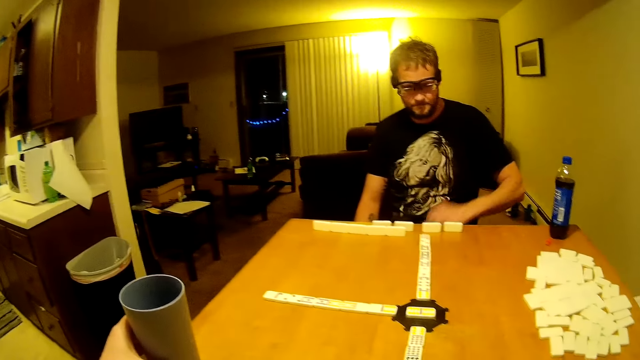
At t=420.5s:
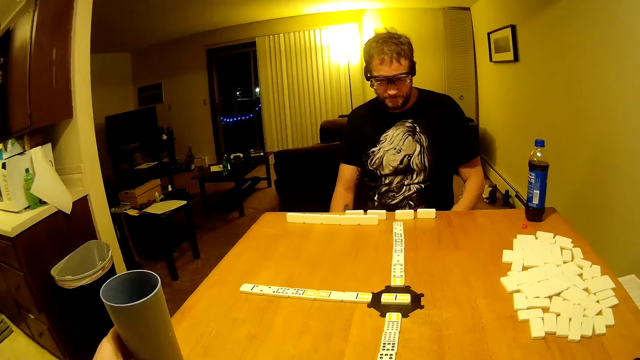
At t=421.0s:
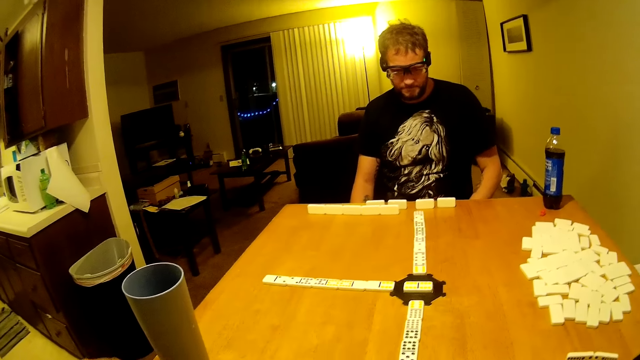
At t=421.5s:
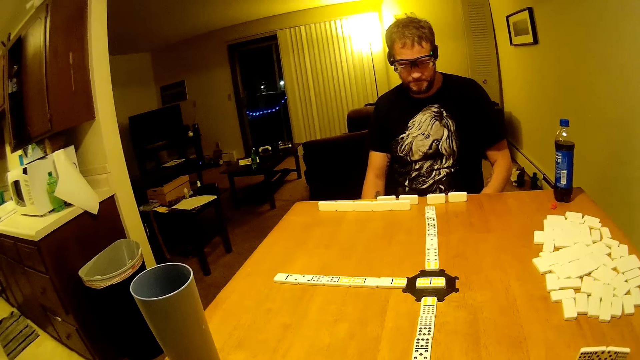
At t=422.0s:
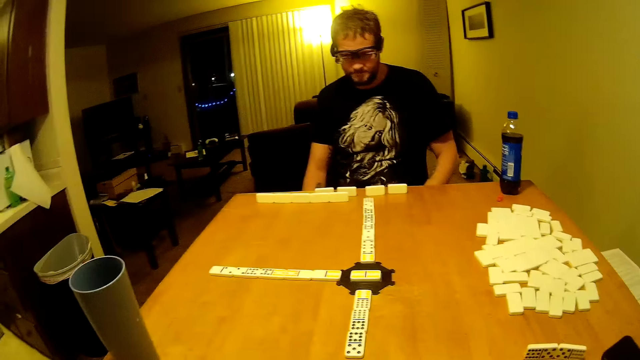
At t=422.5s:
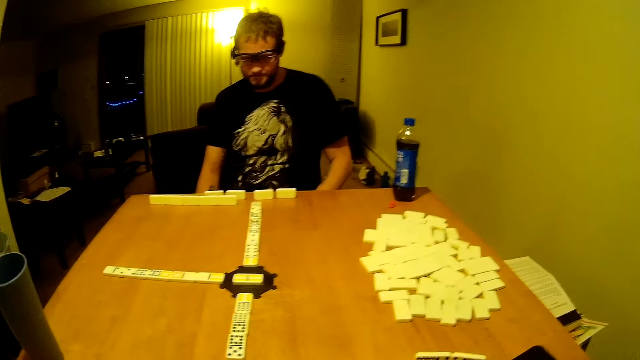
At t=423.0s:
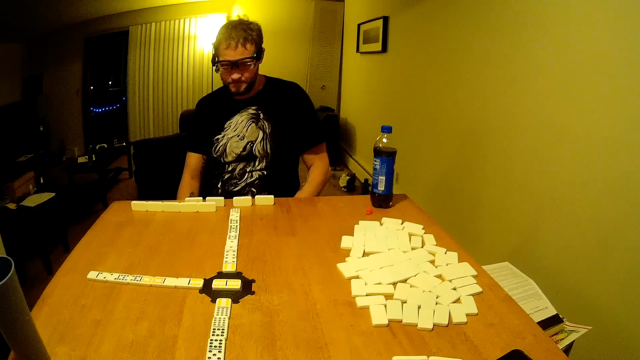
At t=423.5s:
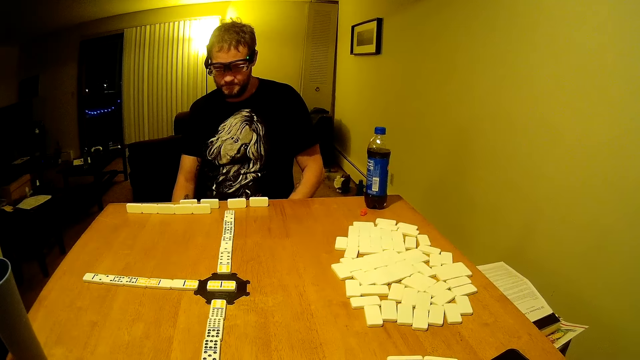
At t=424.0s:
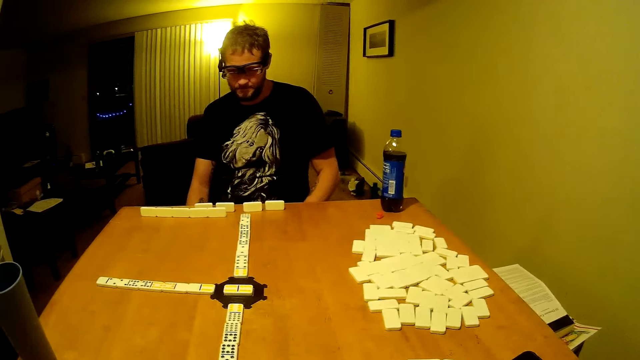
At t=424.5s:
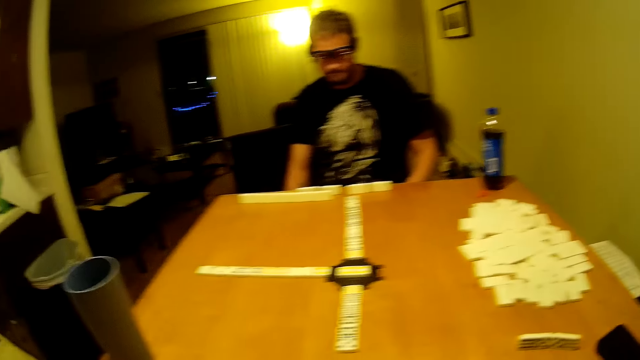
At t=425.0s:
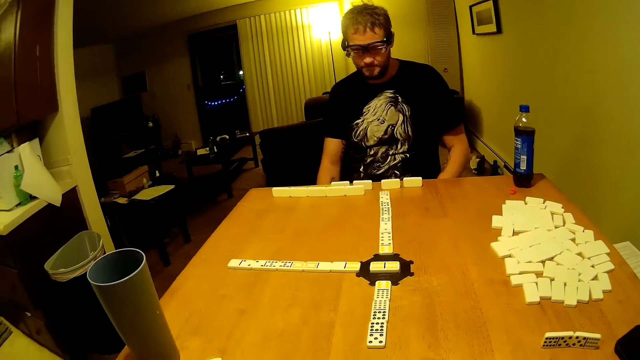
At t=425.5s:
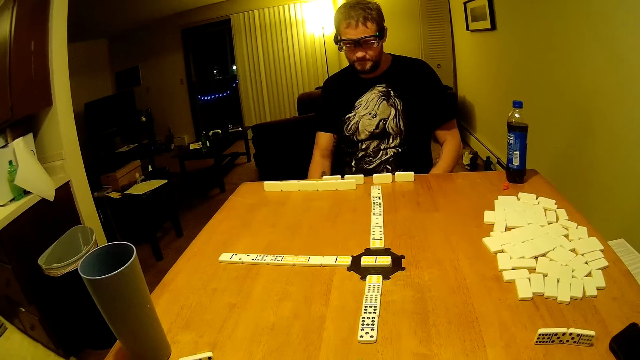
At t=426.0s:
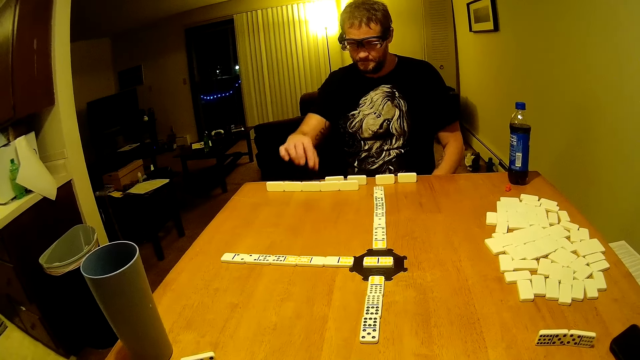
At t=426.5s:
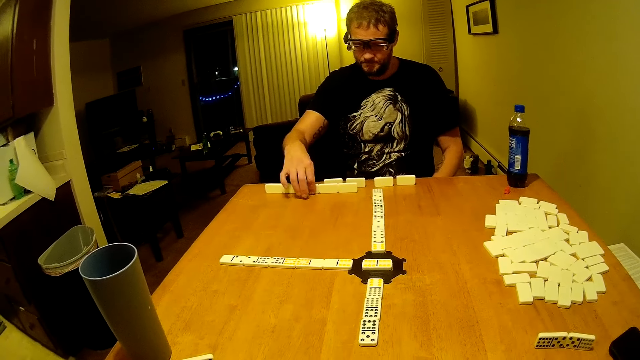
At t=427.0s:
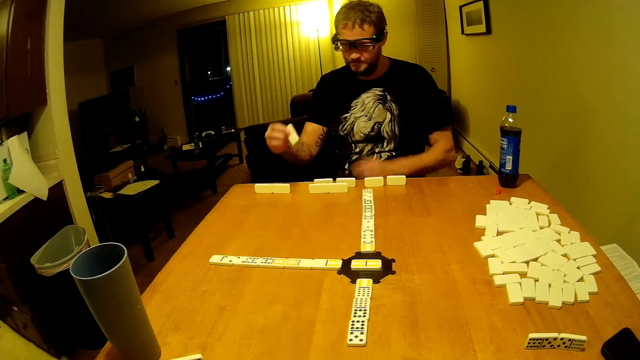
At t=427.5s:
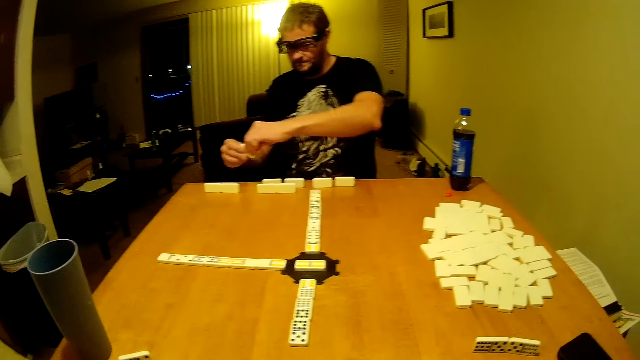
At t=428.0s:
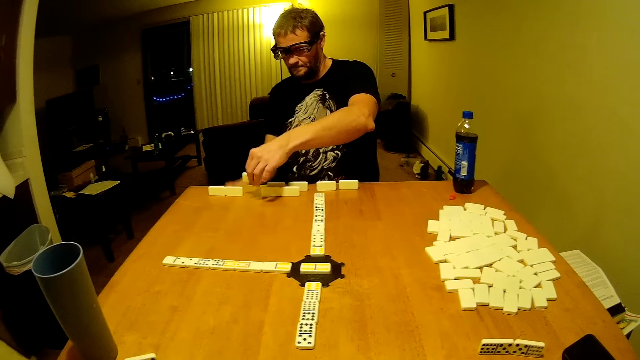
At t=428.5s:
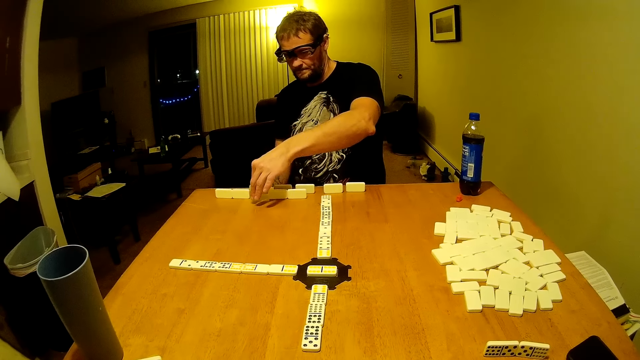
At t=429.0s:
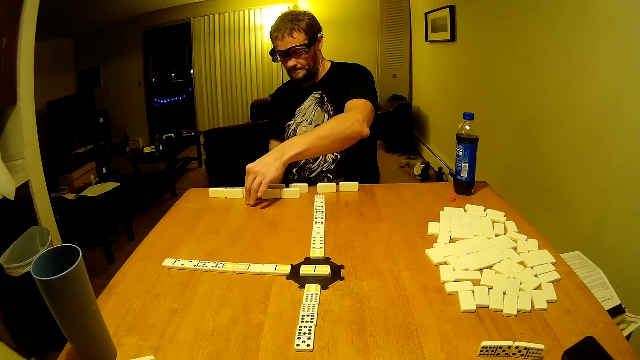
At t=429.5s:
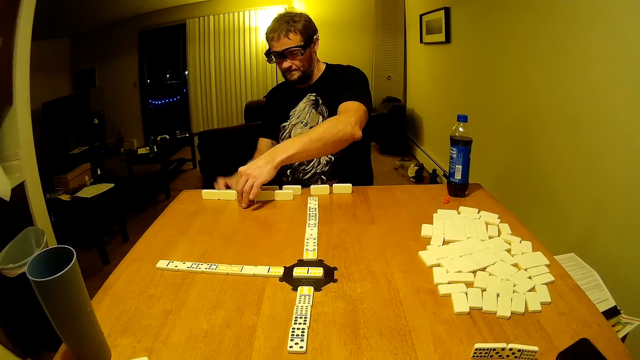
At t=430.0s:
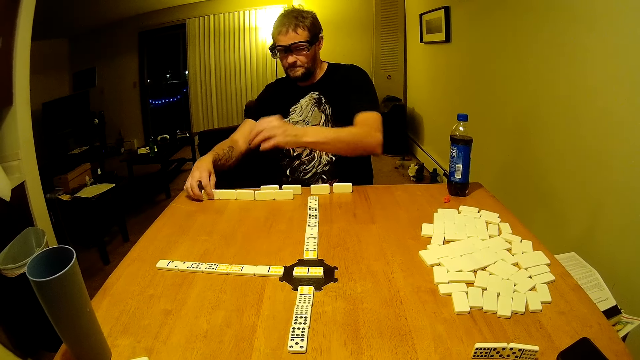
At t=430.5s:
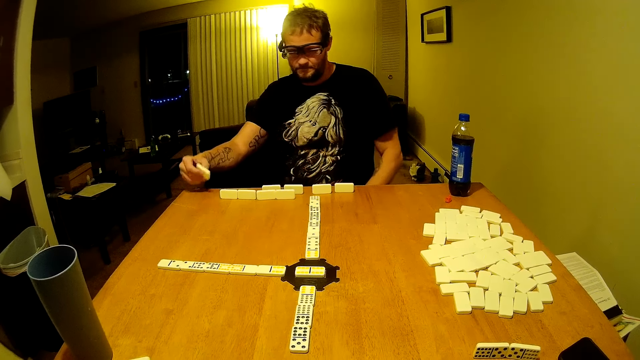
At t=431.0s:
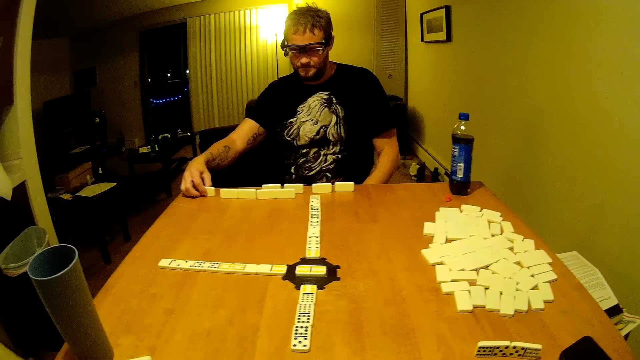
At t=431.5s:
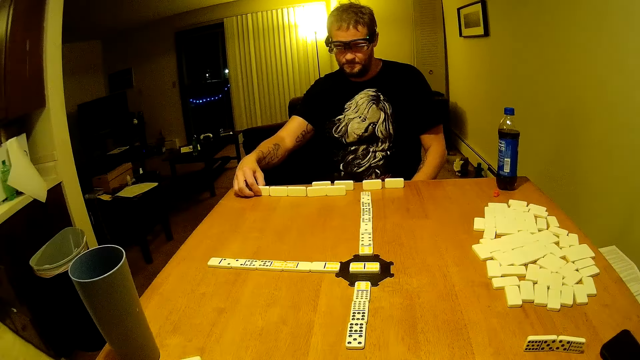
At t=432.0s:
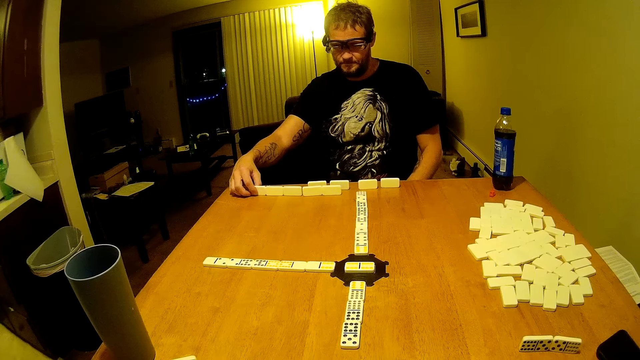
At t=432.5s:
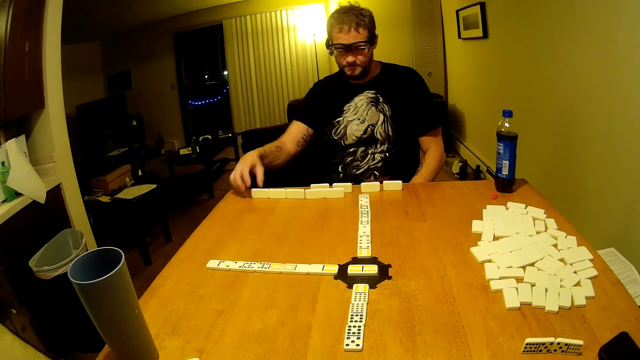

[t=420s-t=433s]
The camera wearer puts the cup on the table. They look around. A man picks up a domino piece, passes the domino piece to the other hand and puts the domino piece on the table. The man picks up a domino piece and puts the domino piece on the table.

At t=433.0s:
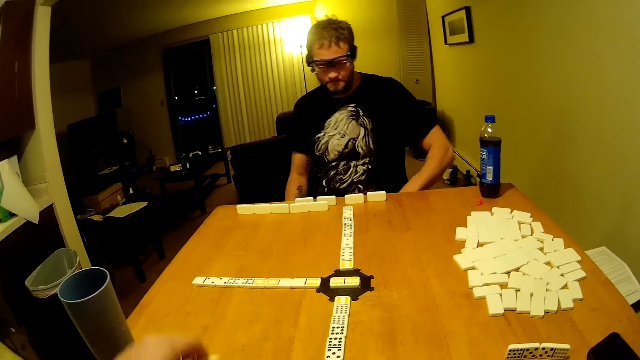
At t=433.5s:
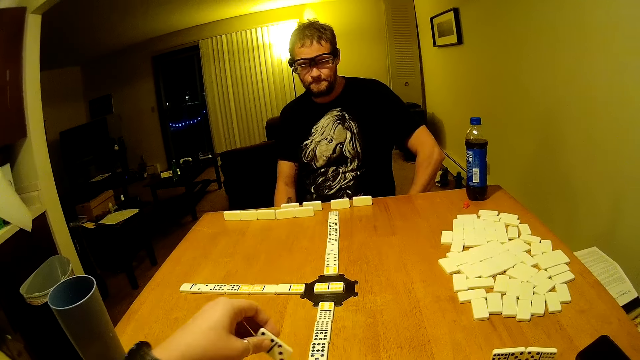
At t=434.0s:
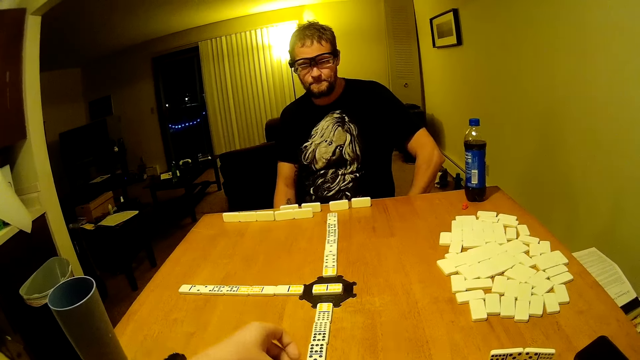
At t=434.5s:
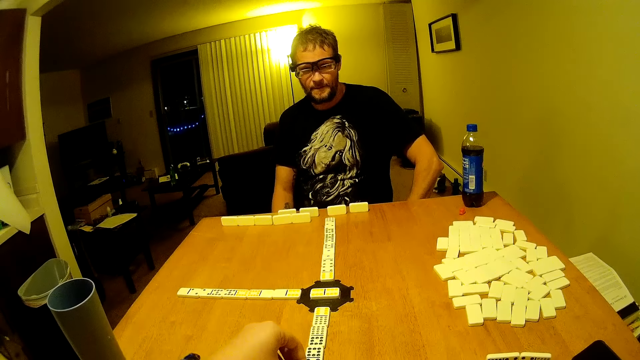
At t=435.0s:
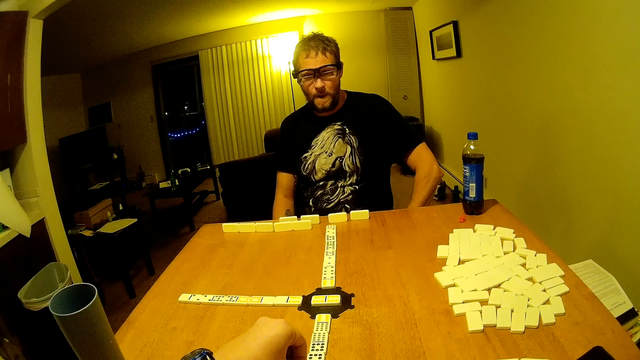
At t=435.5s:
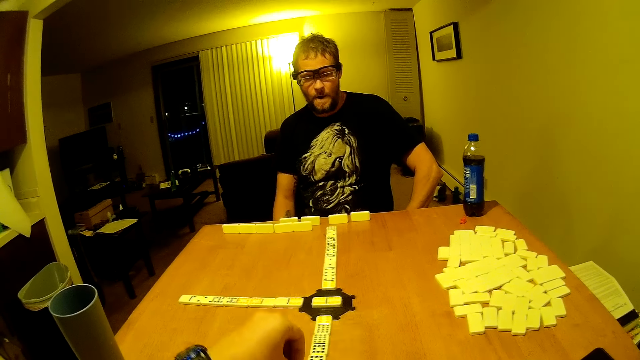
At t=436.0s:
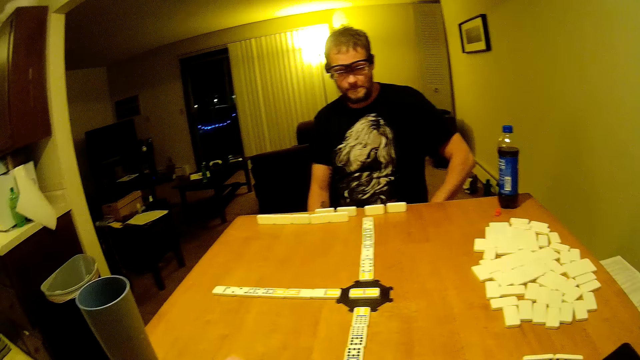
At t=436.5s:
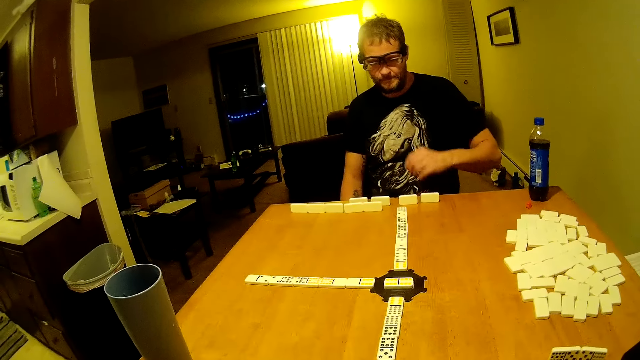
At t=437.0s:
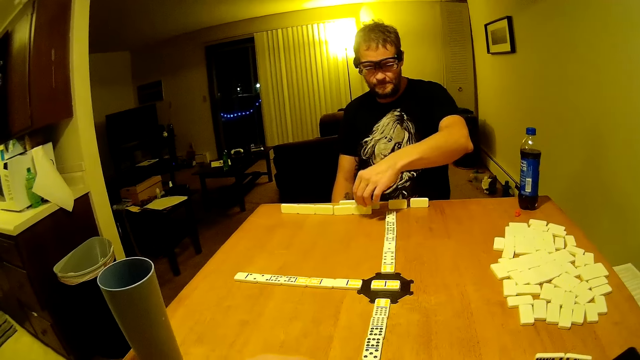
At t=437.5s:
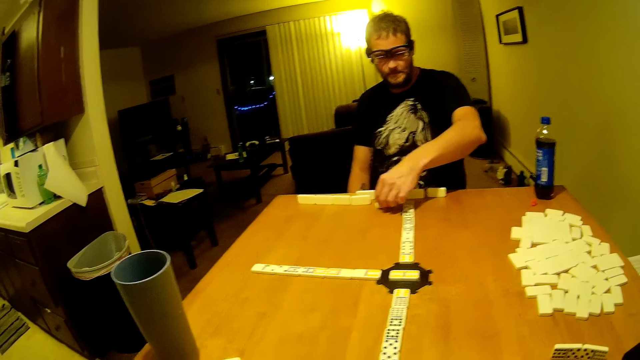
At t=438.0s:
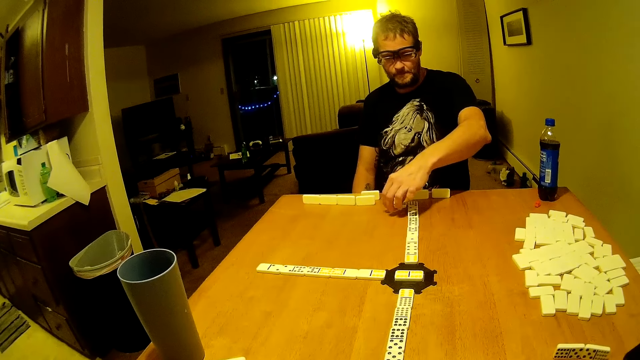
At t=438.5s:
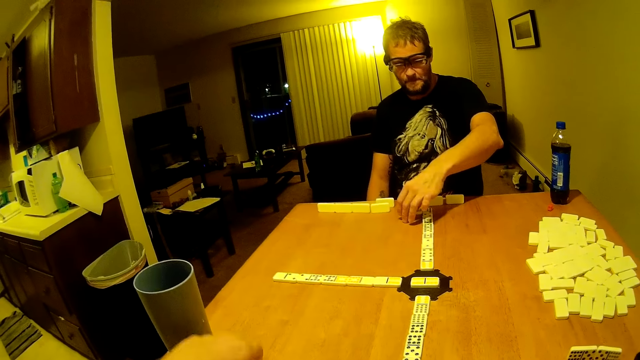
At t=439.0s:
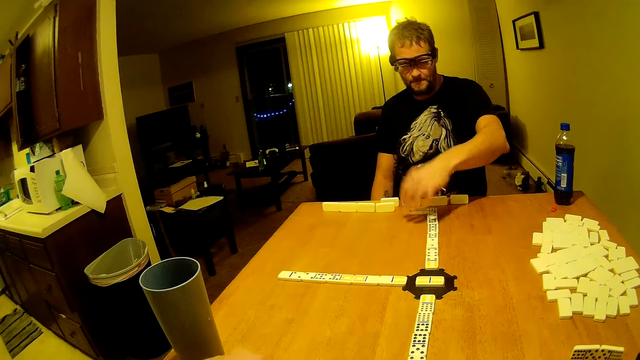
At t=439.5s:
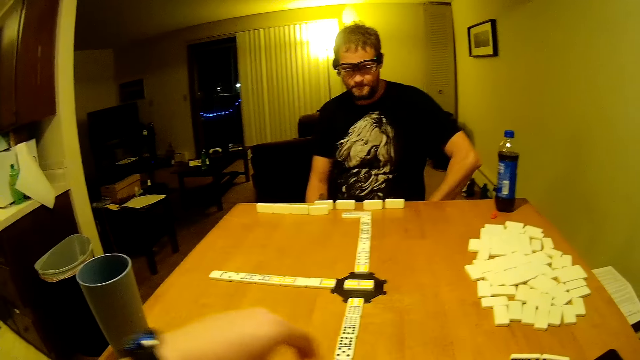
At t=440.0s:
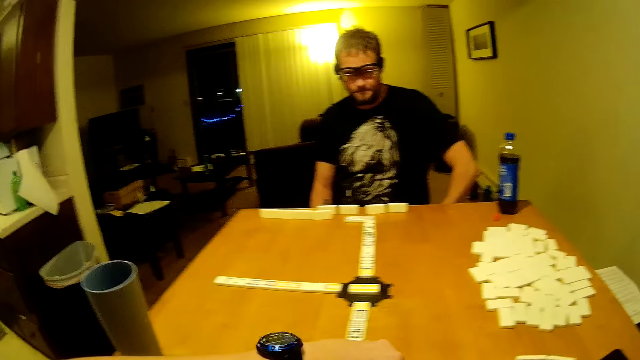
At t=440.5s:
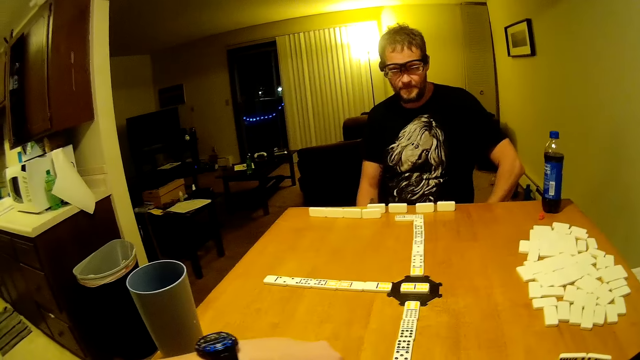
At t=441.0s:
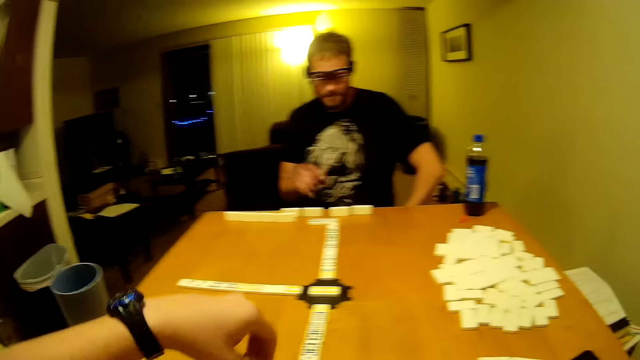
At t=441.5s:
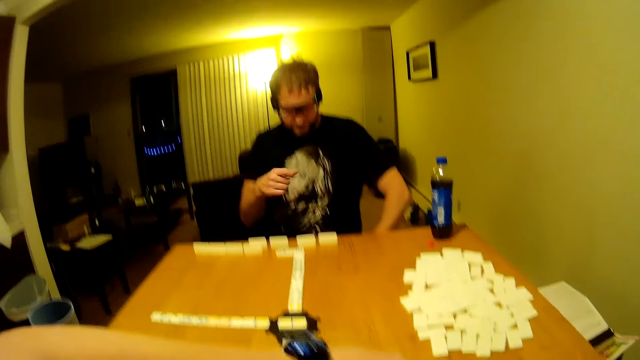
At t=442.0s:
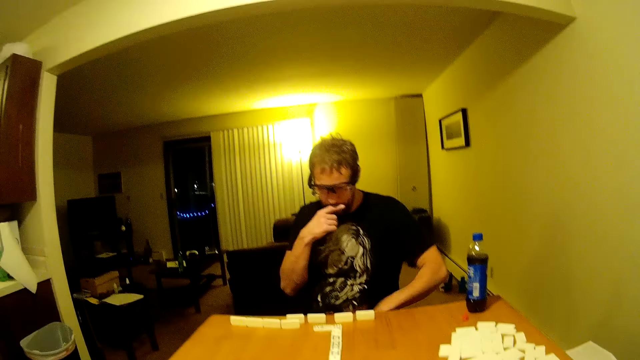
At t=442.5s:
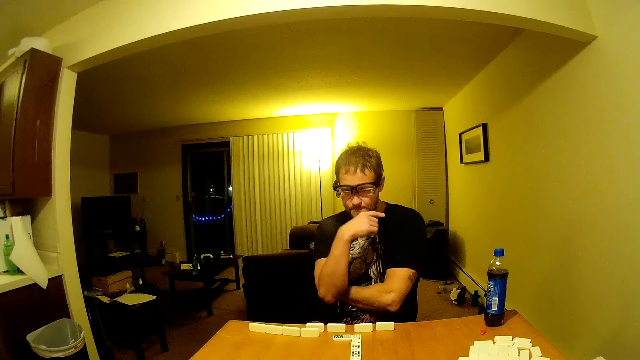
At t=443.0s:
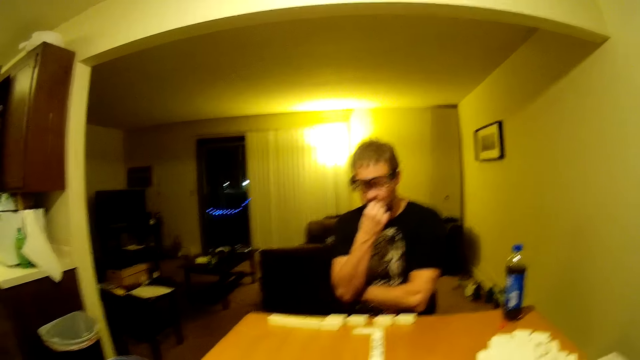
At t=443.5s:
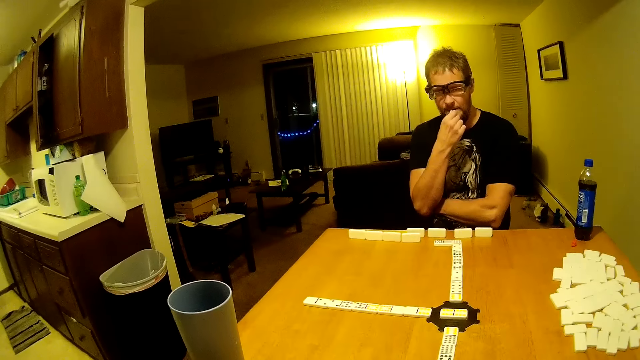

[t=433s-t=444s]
The camera wearer holds a domino piece. They put the domino piece on the table. They arrange dominoes on the table. A man drags a domino piece on the table, flips dominoes on the table and places the domino piece on the table. The camera wearer moves hands around. The man points at the domino piece on the table and plays with the beard.
